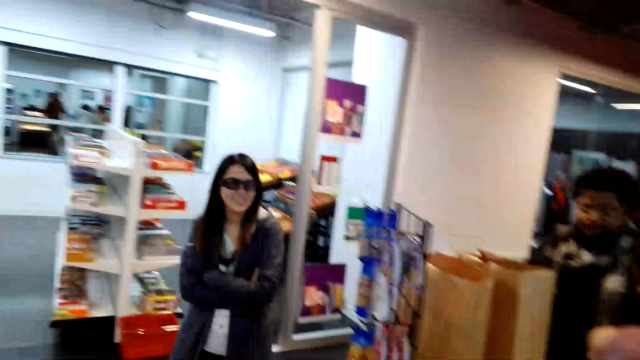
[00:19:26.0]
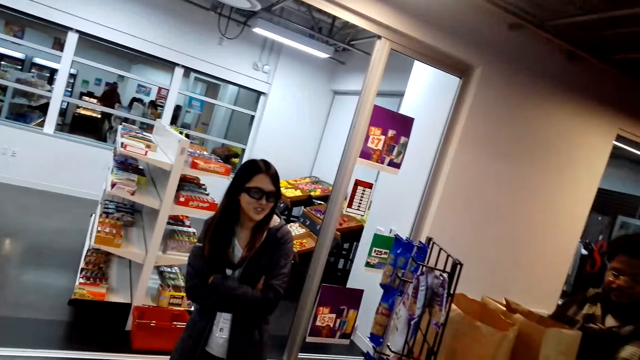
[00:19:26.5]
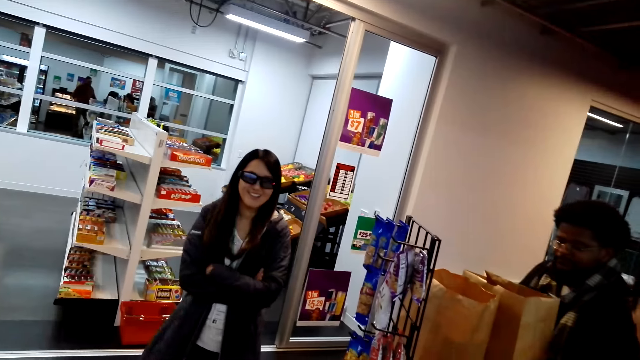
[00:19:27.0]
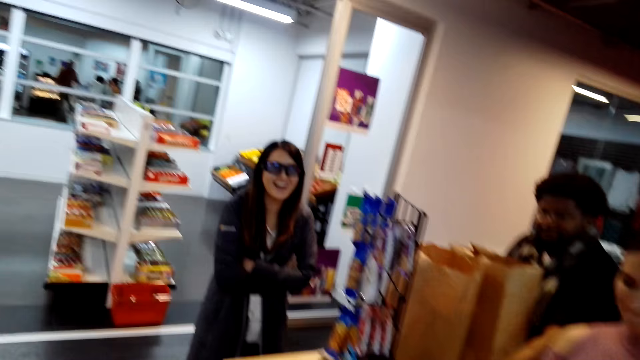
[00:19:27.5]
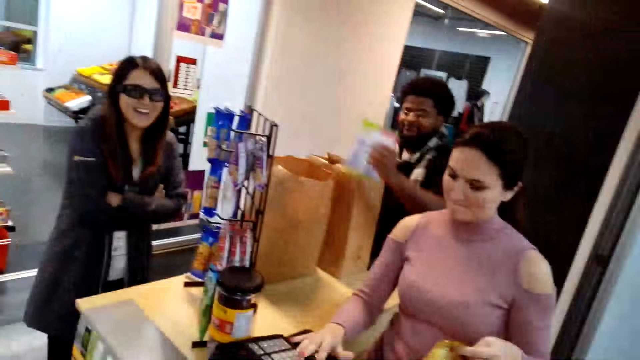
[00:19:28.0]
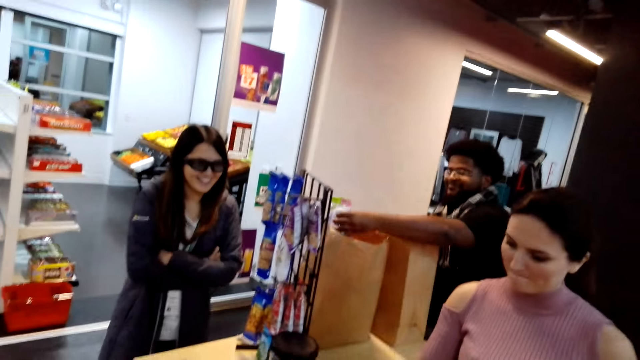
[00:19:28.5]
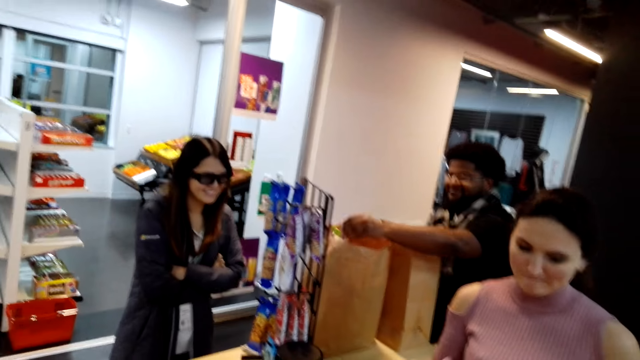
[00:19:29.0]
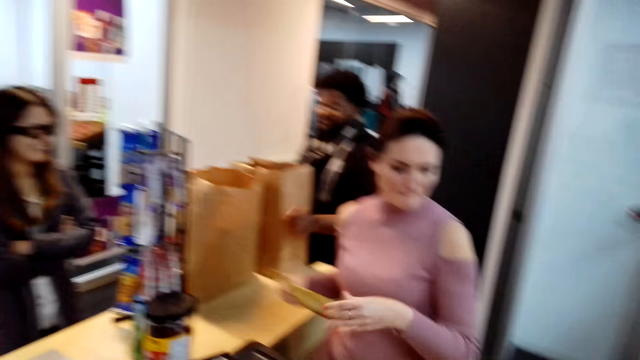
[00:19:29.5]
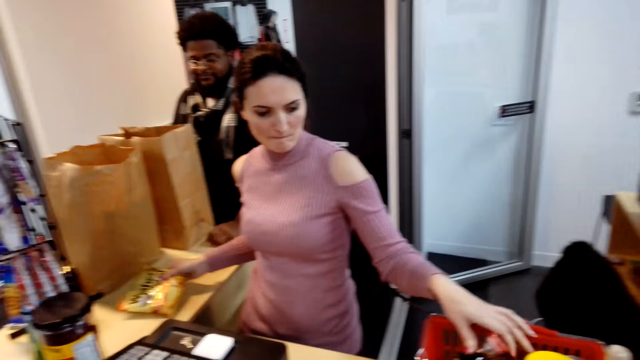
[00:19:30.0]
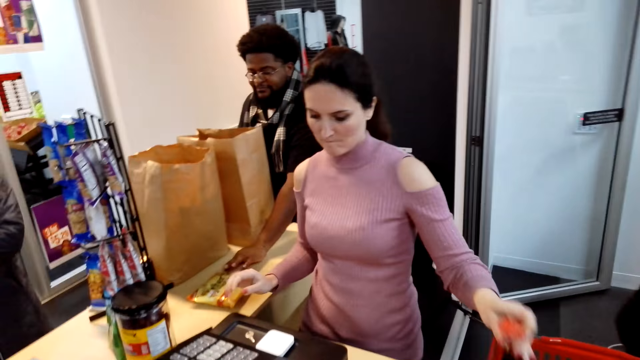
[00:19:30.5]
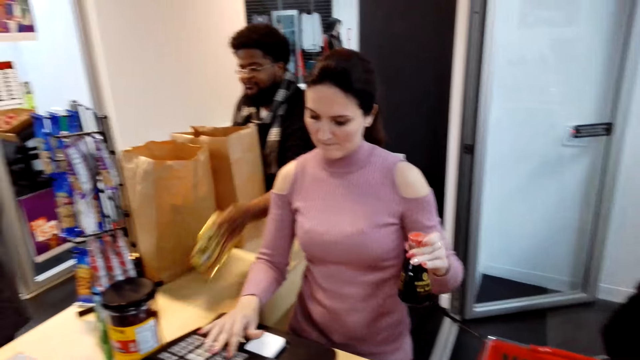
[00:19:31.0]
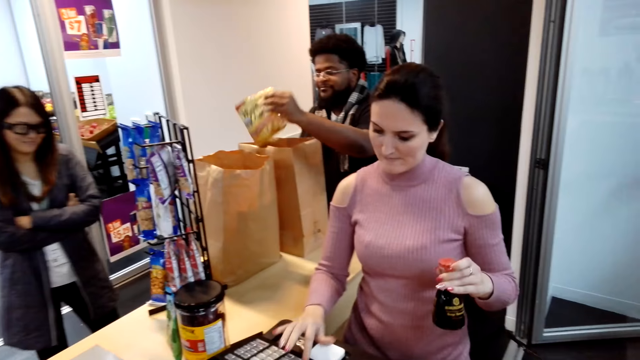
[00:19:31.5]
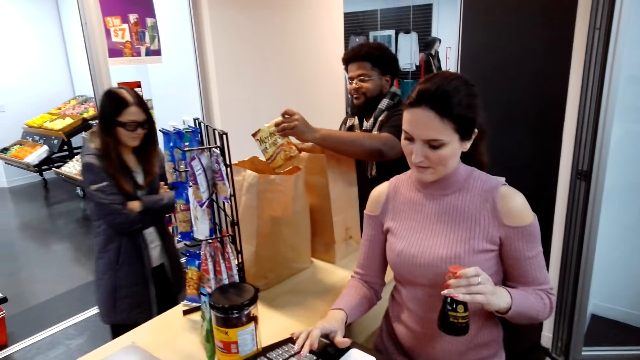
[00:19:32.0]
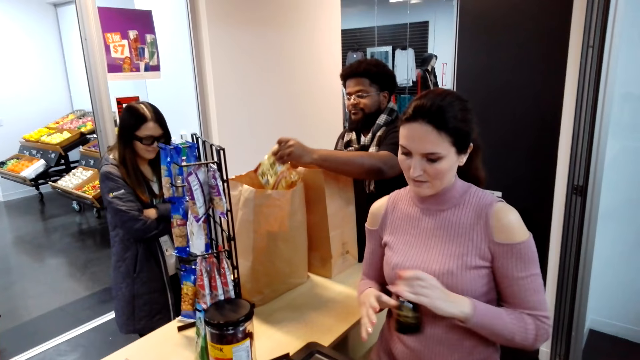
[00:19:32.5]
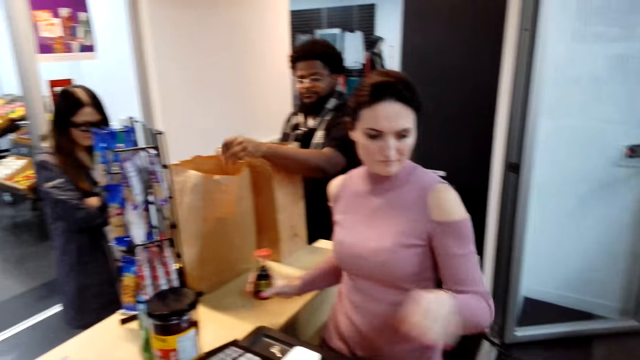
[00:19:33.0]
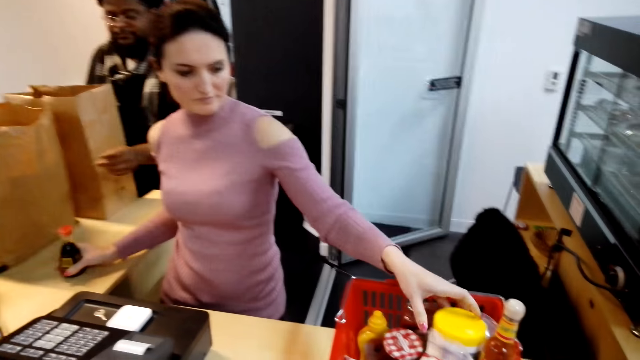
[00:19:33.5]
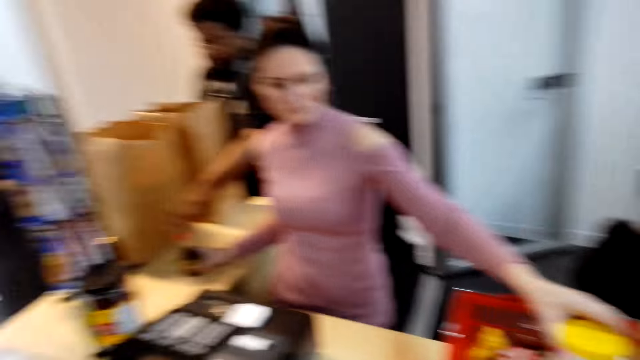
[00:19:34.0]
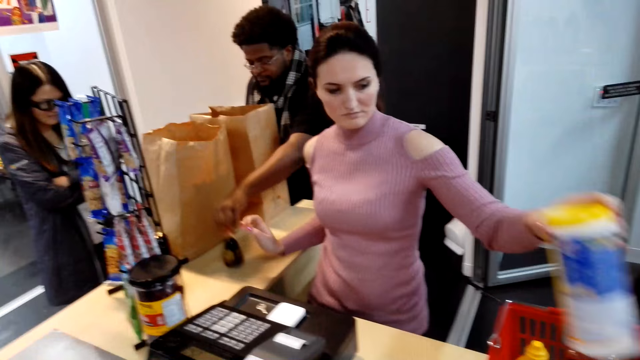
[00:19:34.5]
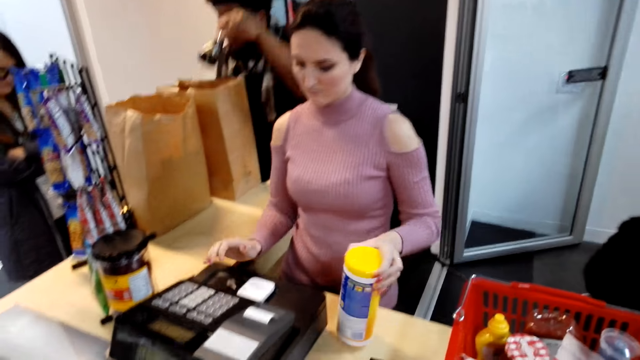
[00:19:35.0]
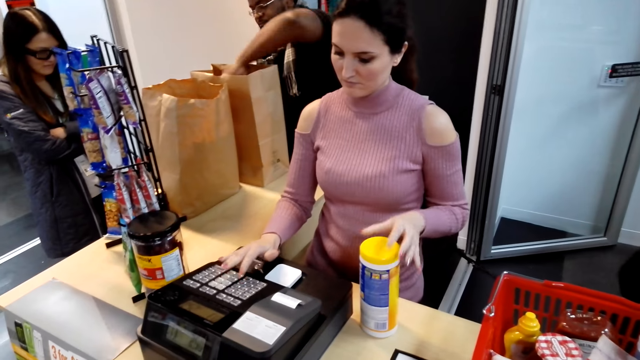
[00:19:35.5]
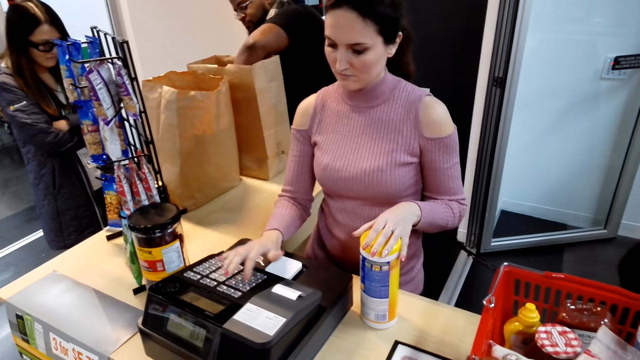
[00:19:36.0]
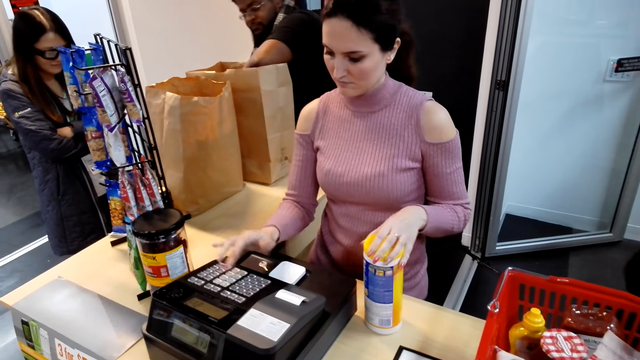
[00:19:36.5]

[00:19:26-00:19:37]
A man picks an item on the counter and places the item in the shopping bag. A woman places the item on the counter and picks an item in the shopping basket. The man picks an item on the counter. The woman operates the machine. Another woman makes a step sideways. The man places the item in the shopping bag. The first woman holds an item in her other hand, places the item on the counter and picks an item in the shopping basket. The man picks an item on the counter and places the item in the shopping bag. The first woman operates the machine.

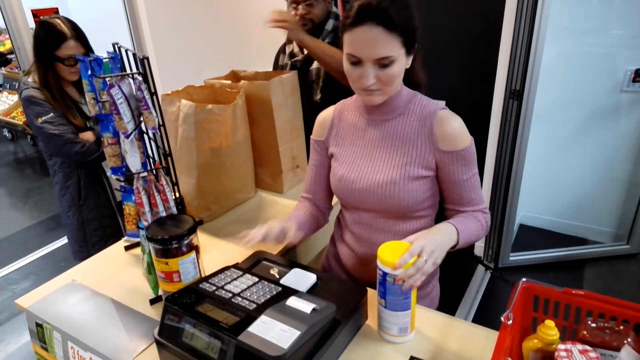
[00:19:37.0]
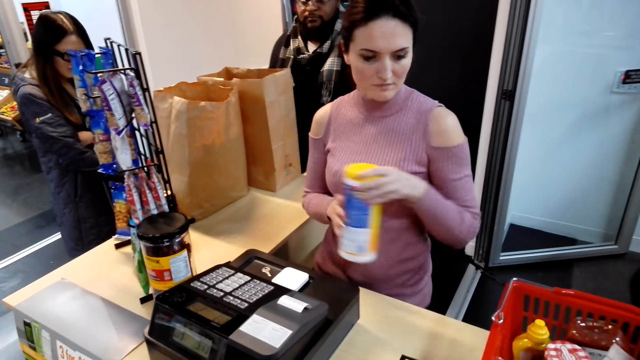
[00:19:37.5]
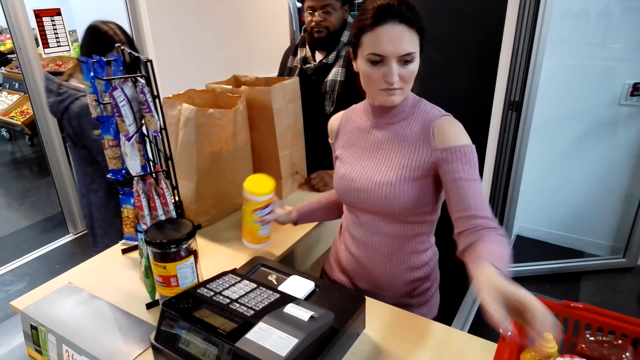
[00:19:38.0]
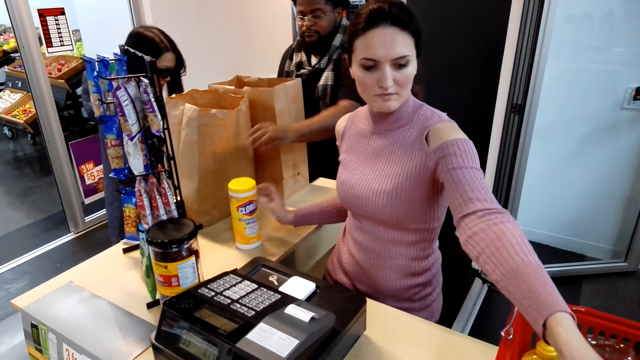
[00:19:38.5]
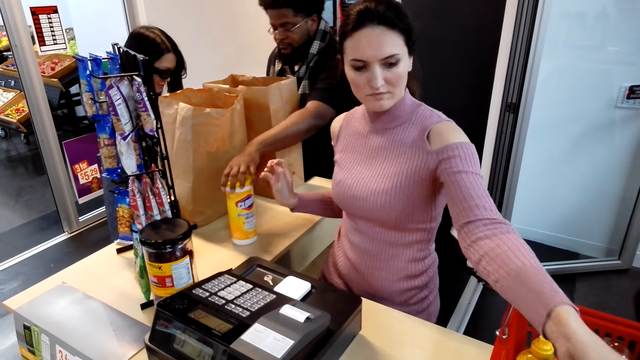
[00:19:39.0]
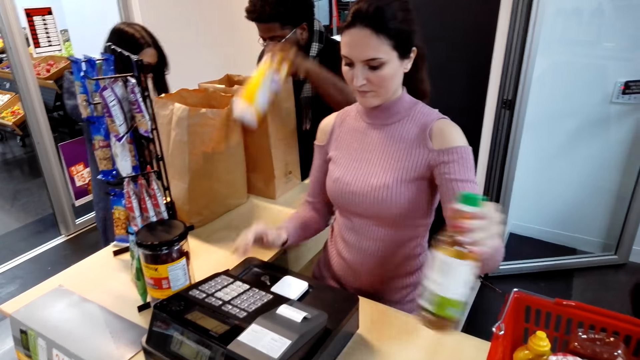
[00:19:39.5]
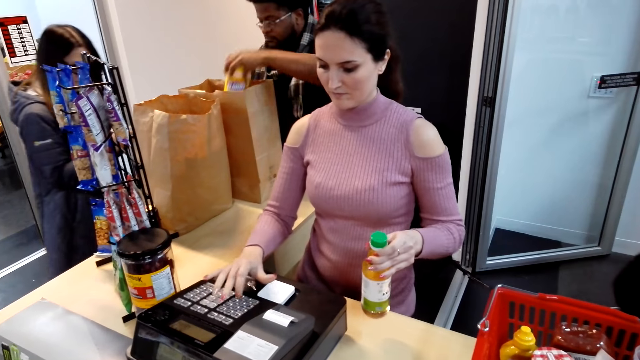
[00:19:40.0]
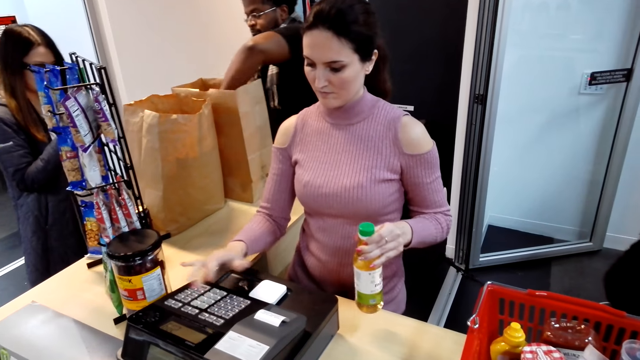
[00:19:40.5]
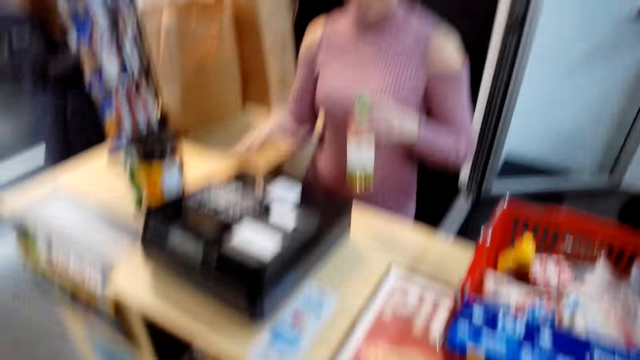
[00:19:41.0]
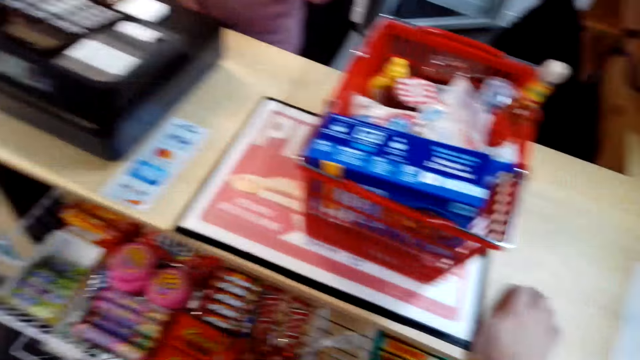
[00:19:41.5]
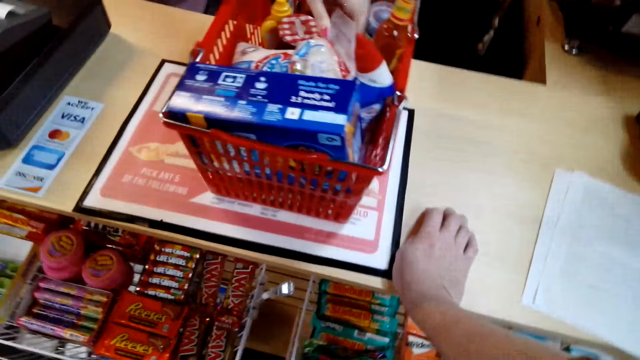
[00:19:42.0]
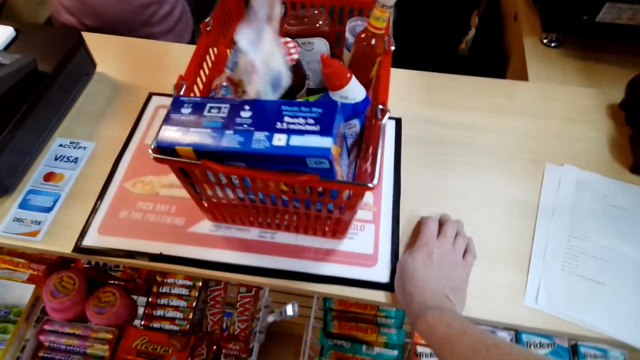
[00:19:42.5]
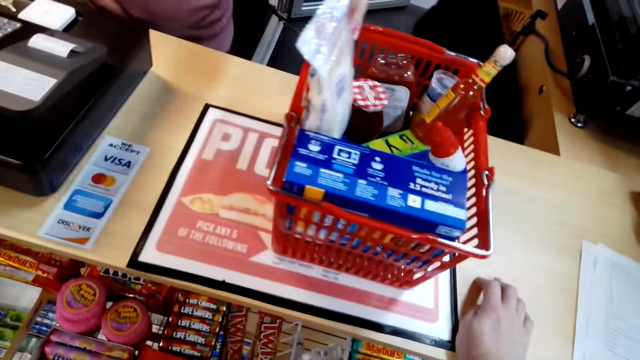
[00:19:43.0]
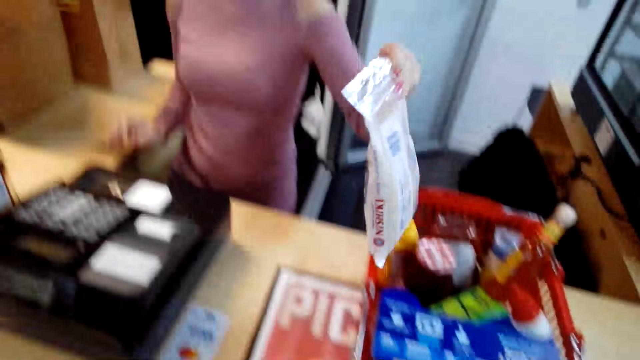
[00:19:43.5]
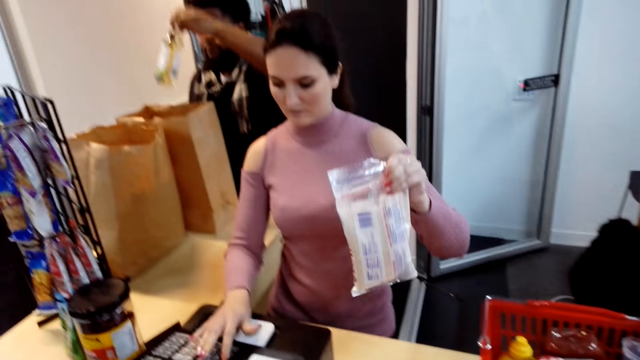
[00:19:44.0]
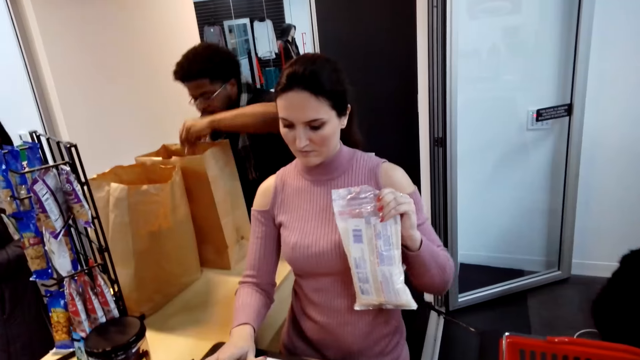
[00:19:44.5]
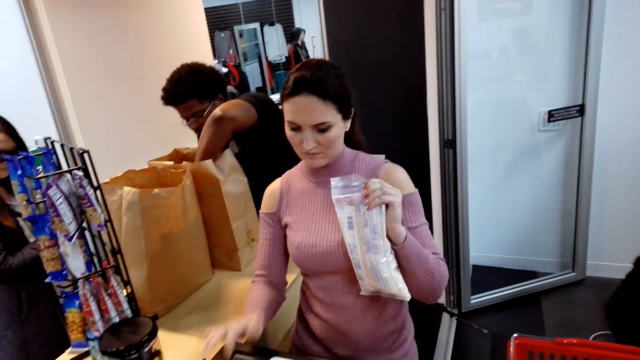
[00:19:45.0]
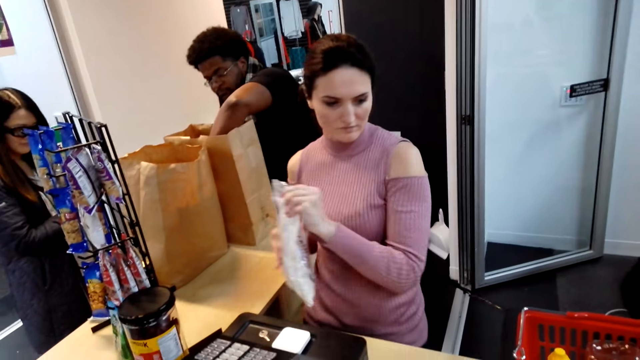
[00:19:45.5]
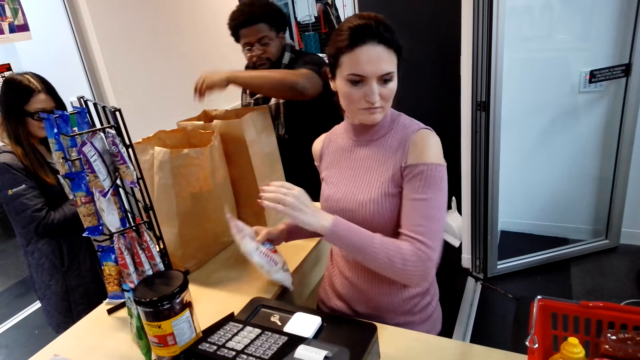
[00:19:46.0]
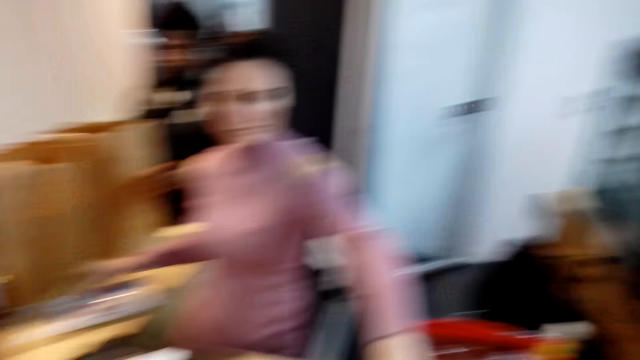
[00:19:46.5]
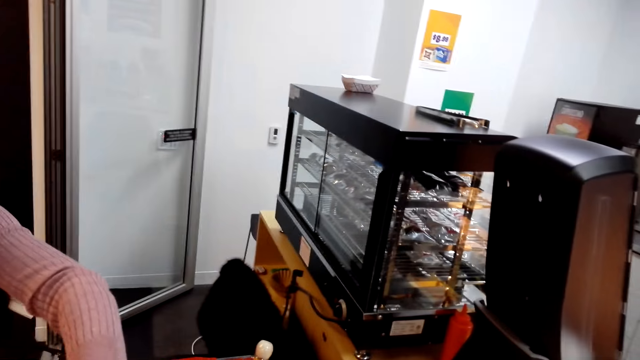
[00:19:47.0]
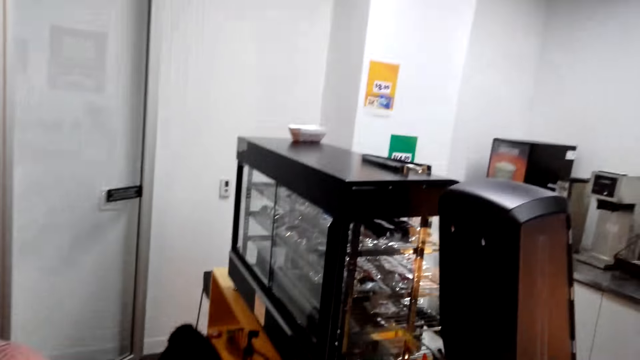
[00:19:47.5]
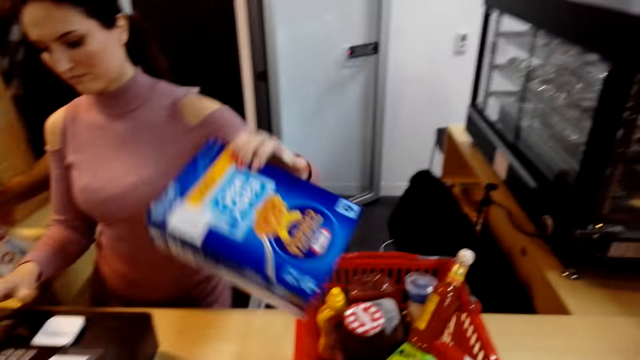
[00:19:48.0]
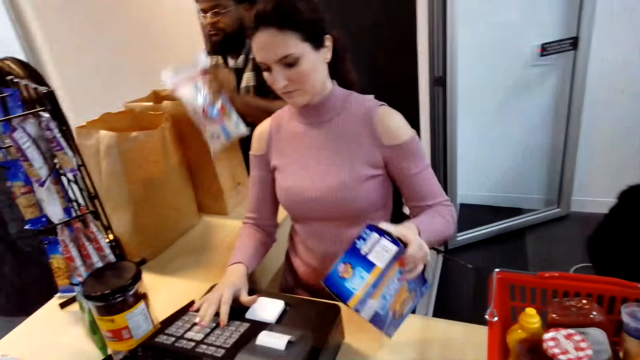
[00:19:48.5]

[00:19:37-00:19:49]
A woman picks the item, holds an item in her other hand, walks around the counter and places the item on the counter. A man picks an item on the counter. The woman picks an item in the shopping basket and operates the machine. The man places the item in the shopping bag. The woman holds an item in her other hand and picks an item in the shopping basket. The man places the item in the shopping bag. The woman operates the machine, holds an item in her other hand, places the item on the counter and picks an item in the shopping basket. The man picks an item on the counter. The woman operates the machine.
